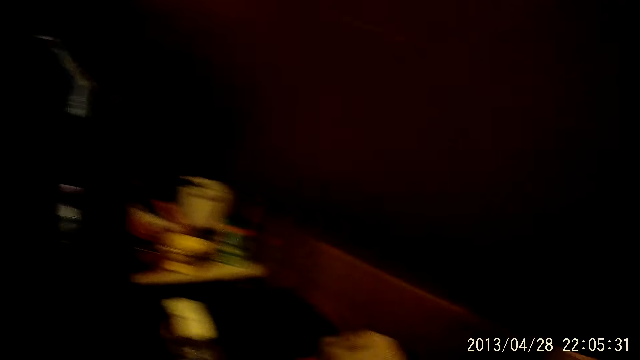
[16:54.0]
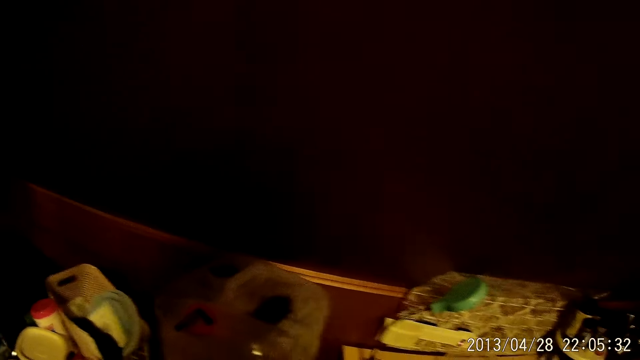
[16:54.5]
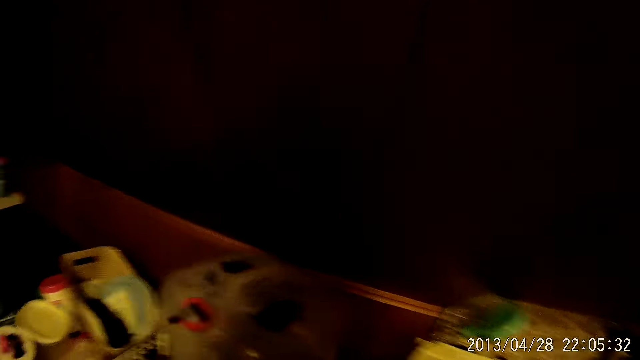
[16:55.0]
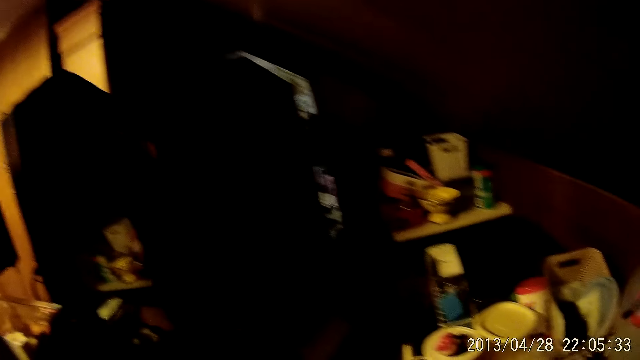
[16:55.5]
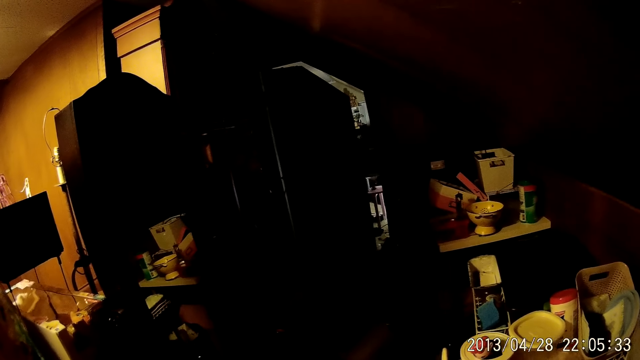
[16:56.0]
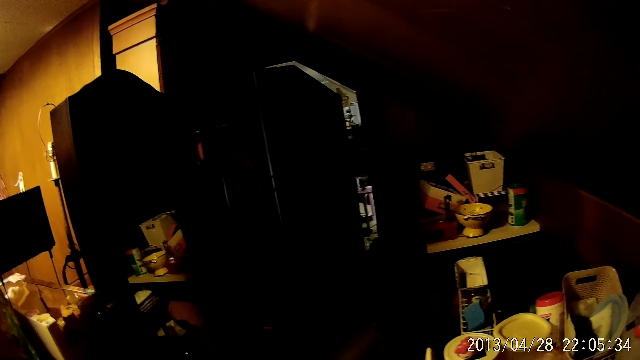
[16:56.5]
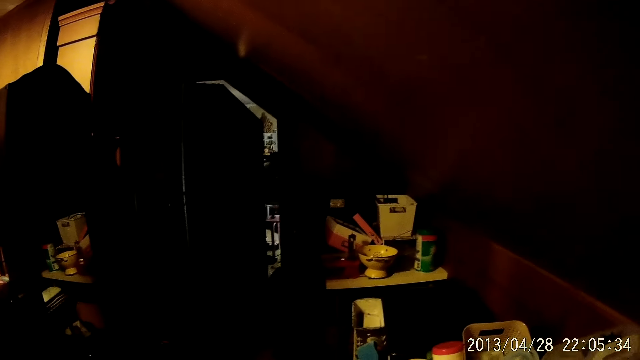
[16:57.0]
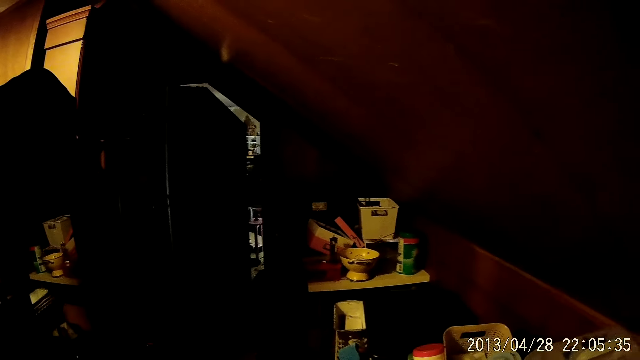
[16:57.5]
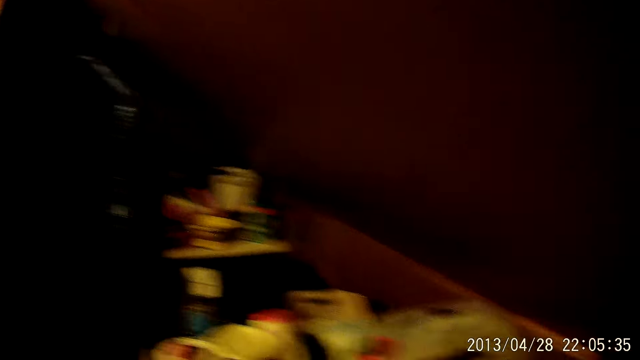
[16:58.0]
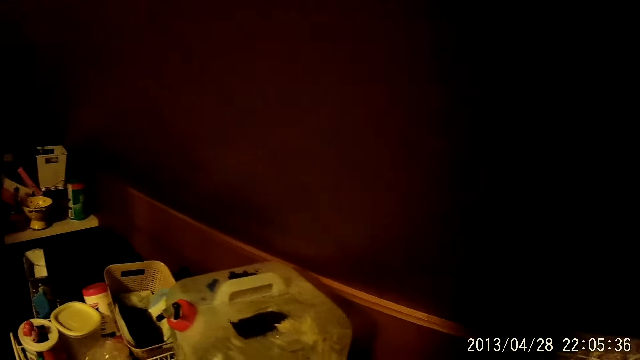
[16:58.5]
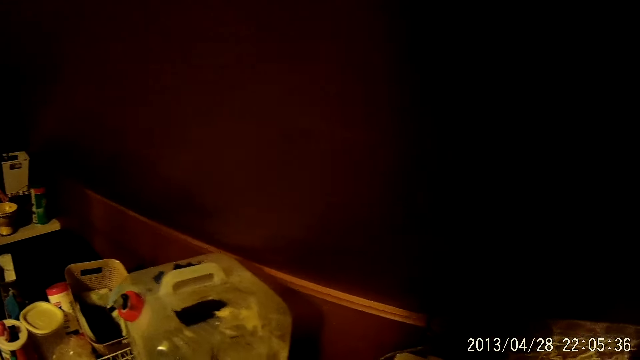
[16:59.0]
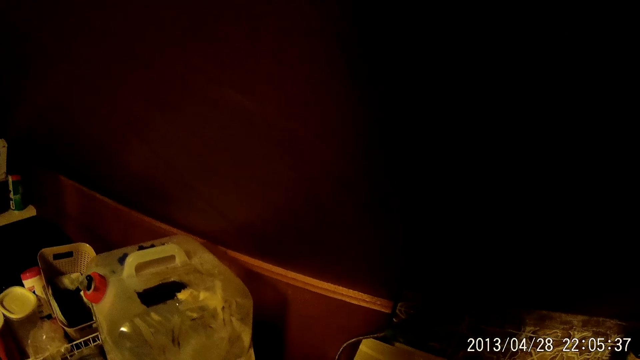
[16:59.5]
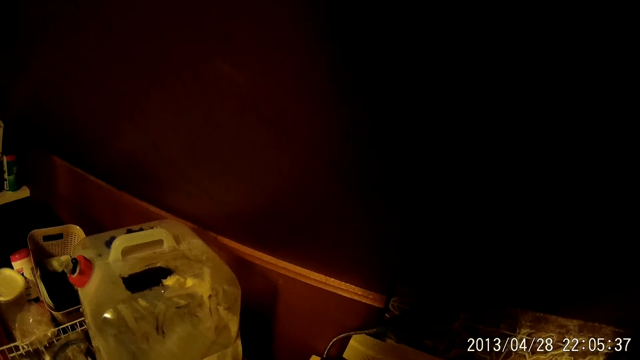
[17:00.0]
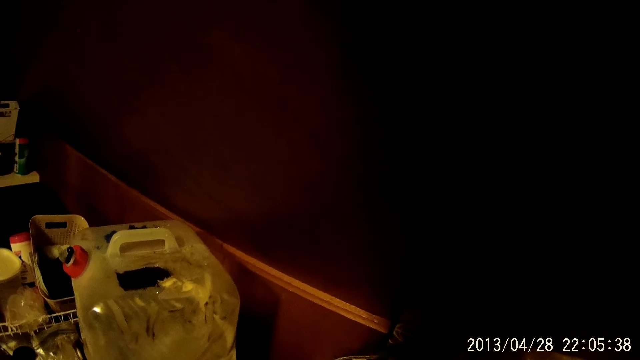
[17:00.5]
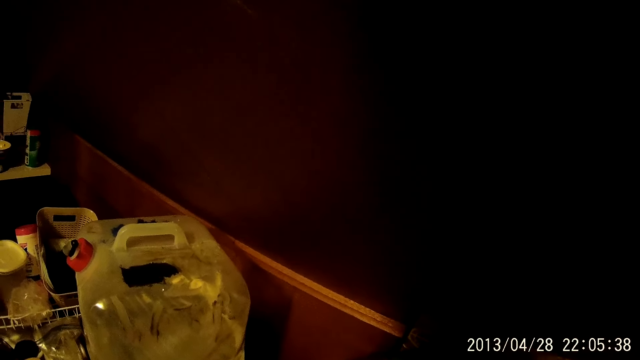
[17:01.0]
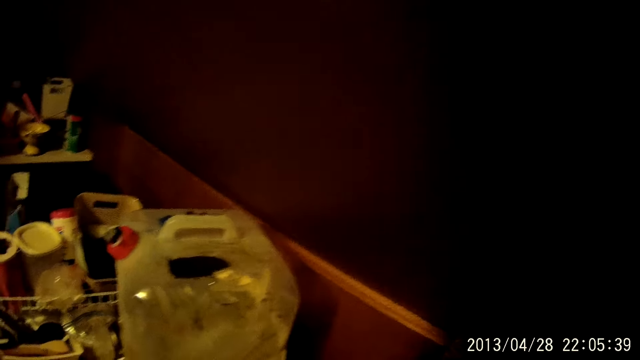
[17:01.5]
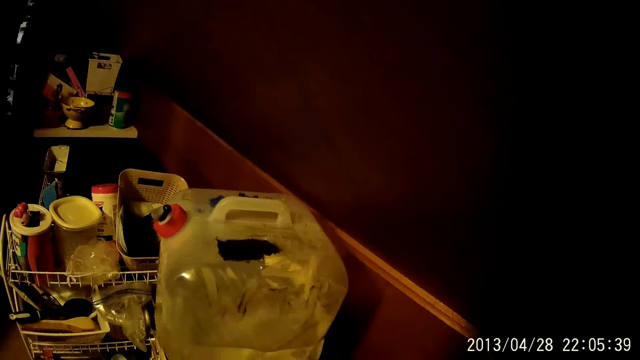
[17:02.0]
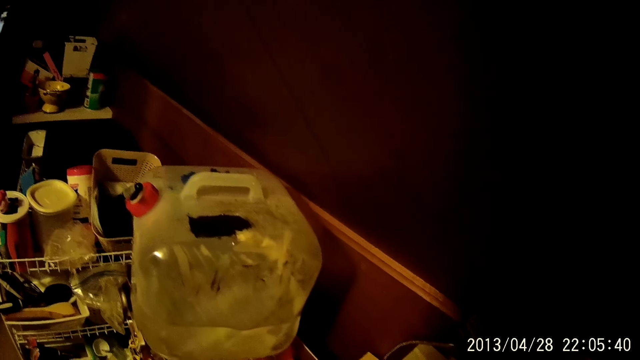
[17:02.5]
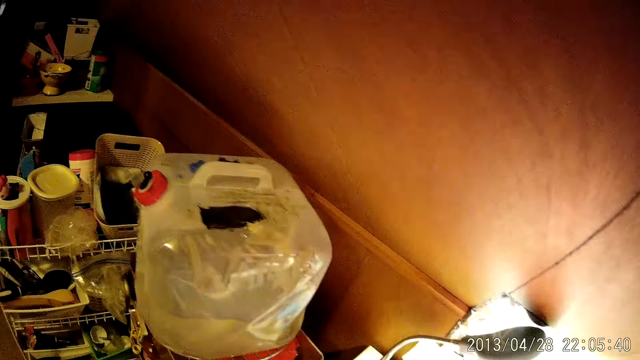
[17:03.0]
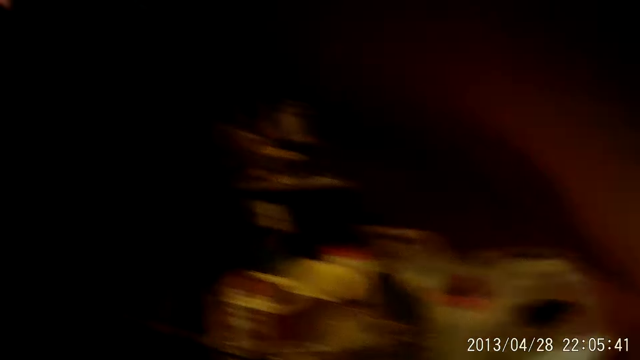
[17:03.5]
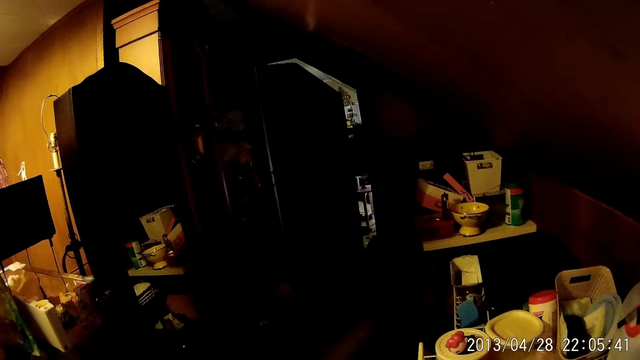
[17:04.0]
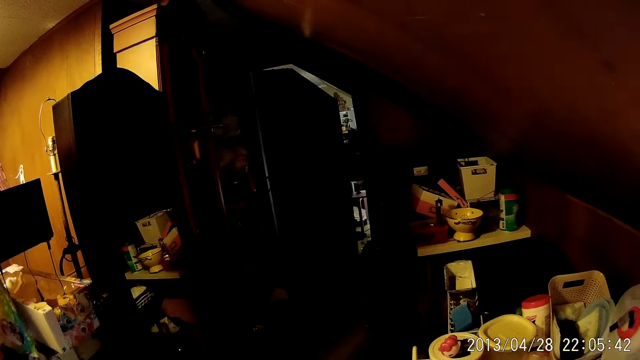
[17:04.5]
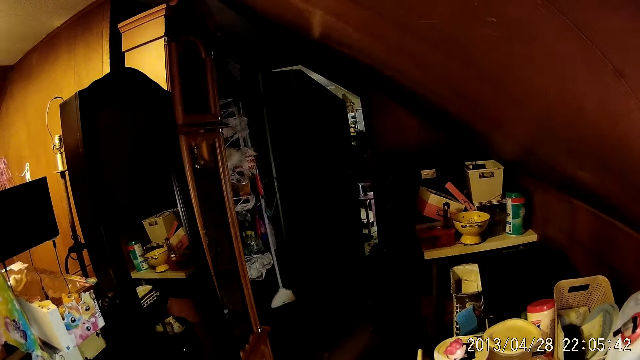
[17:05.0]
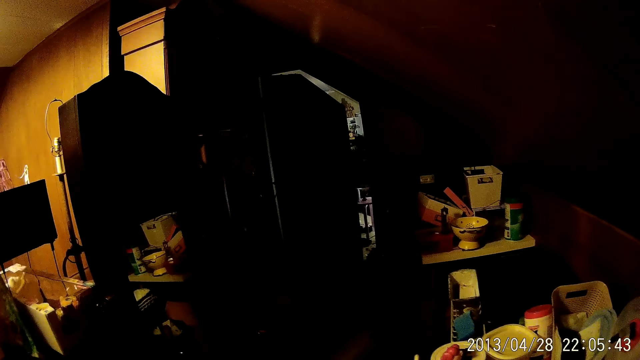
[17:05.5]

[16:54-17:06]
The camera wearer looks around.

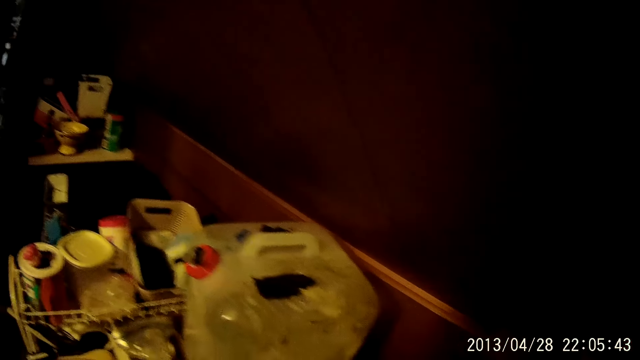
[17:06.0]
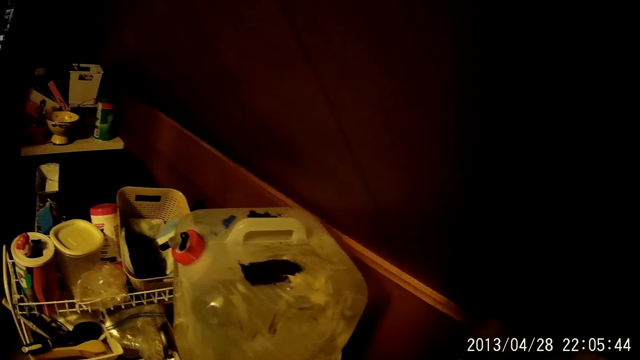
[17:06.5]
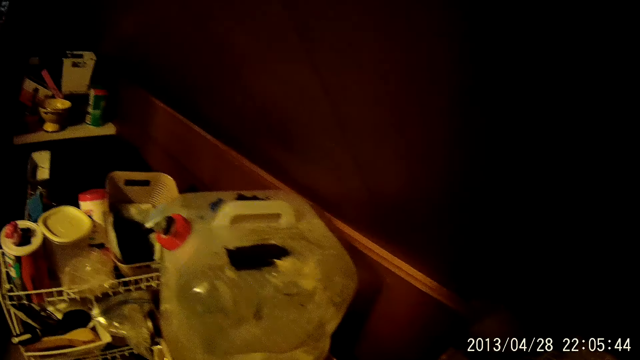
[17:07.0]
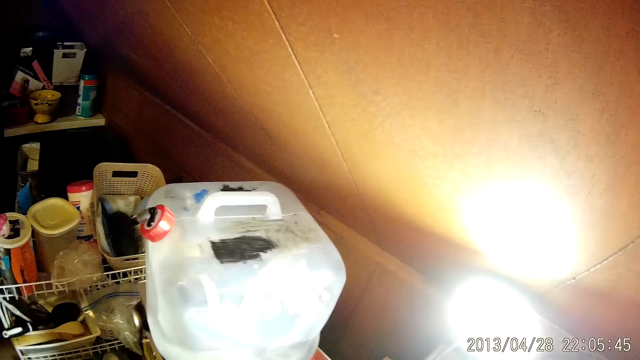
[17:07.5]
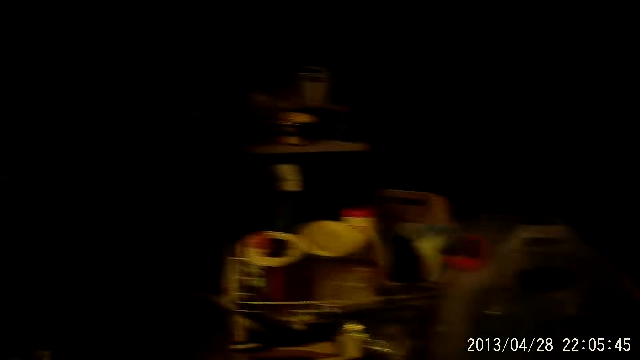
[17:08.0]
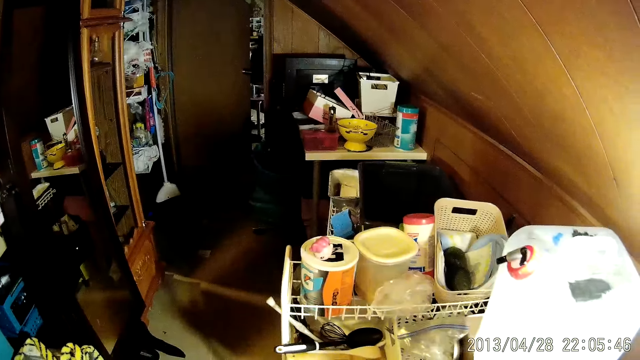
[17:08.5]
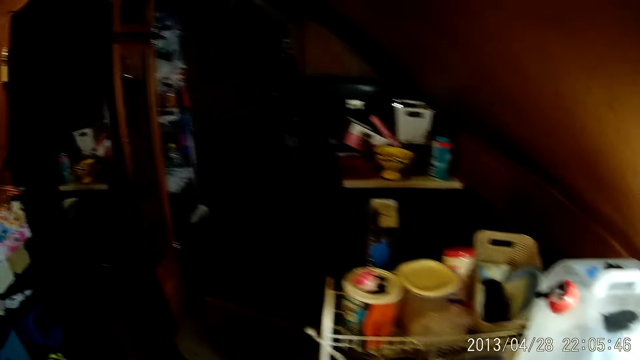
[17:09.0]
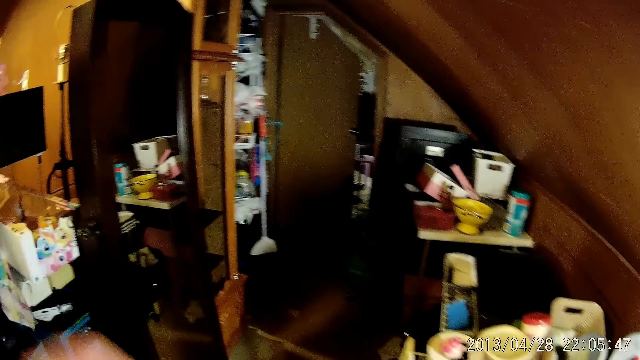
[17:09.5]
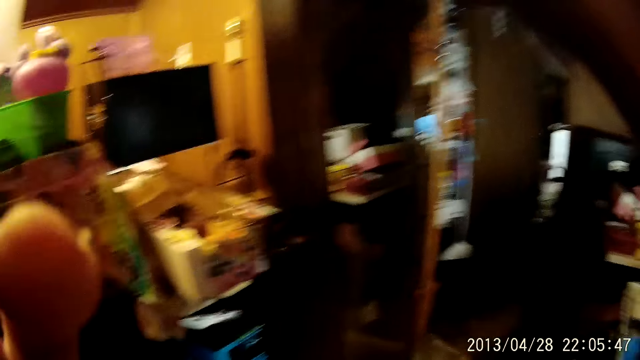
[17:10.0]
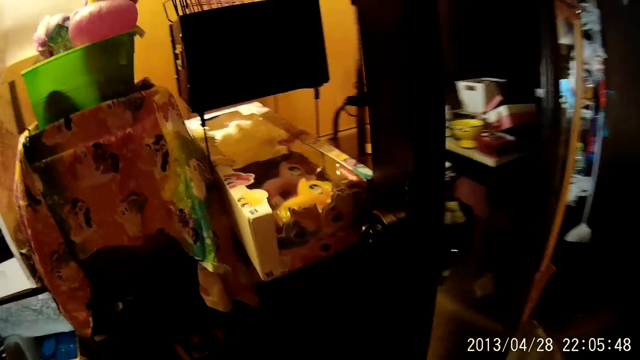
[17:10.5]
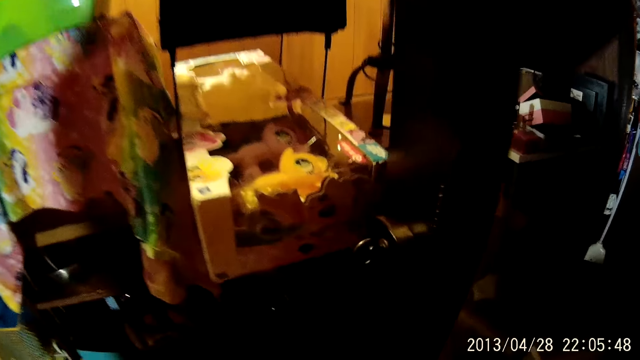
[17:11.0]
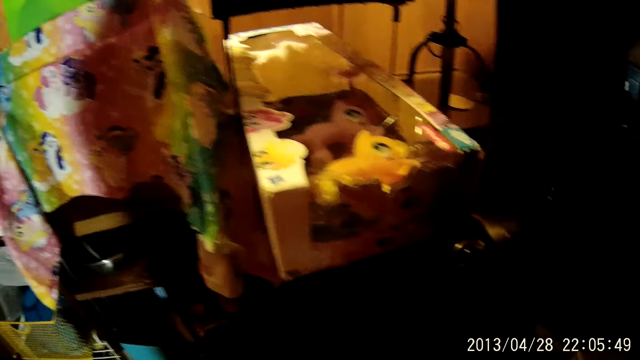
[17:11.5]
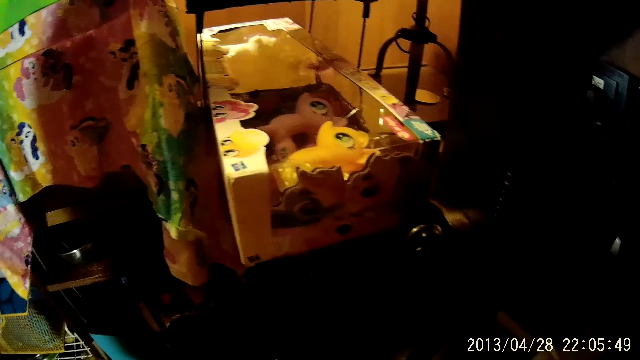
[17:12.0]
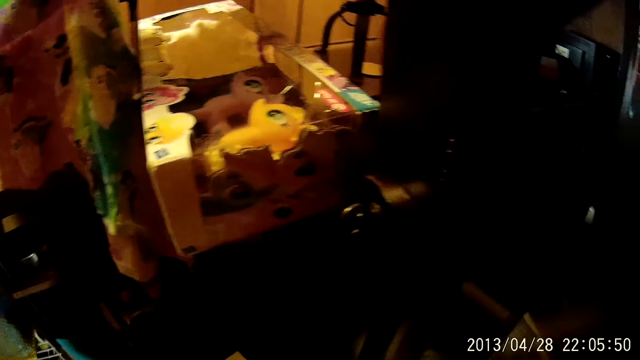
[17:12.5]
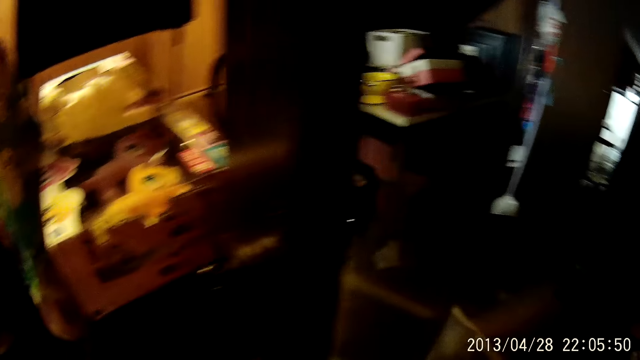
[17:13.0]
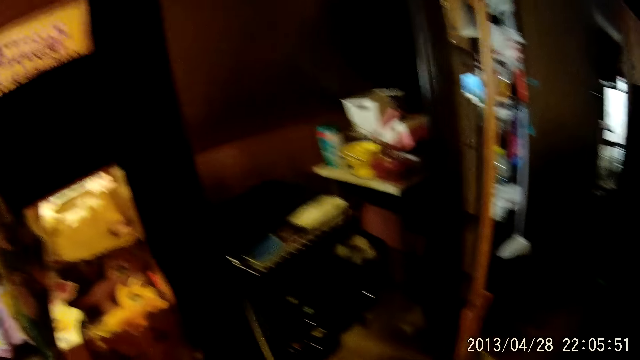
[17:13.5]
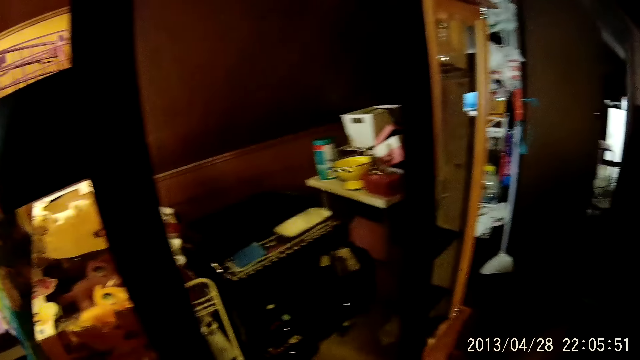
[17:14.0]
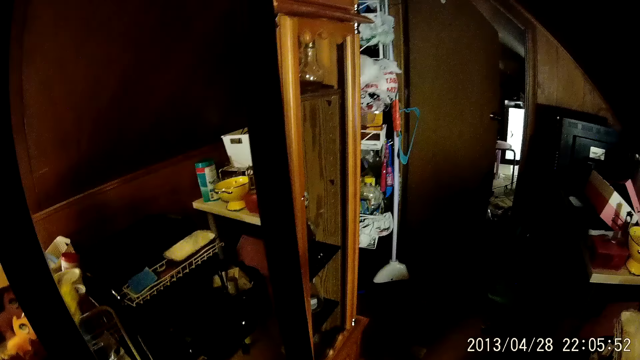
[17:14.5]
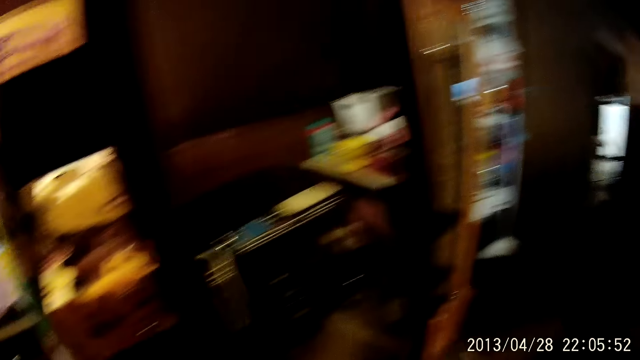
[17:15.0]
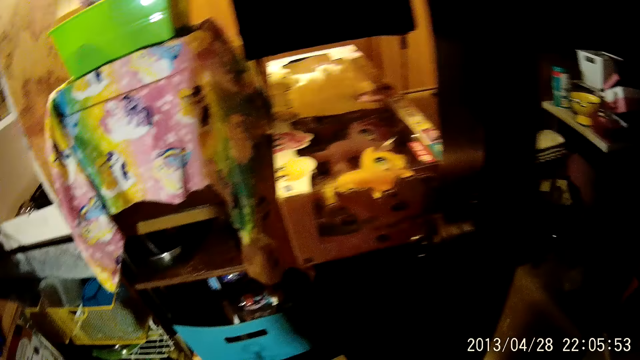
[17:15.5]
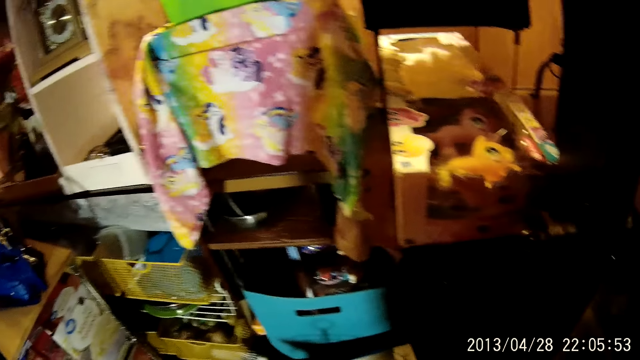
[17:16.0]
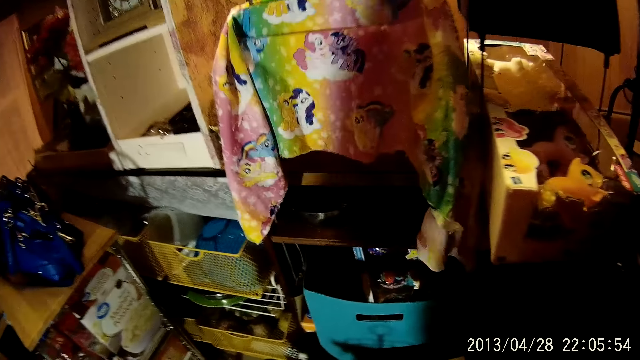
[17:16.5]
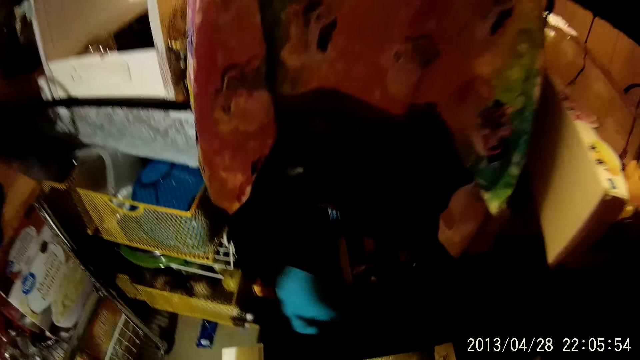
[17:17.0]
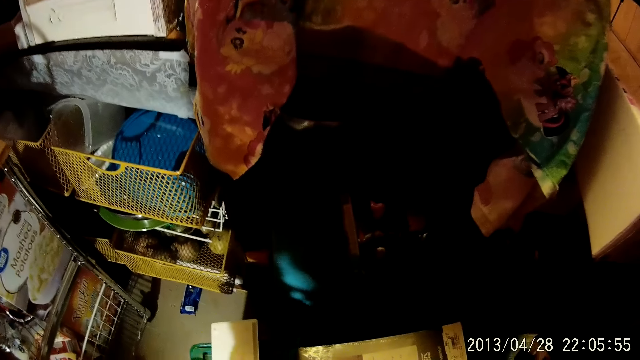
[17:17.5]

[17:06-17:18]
The camera wearer adjusts the camera. They raise the hand. They look around. They pick up a doll.
